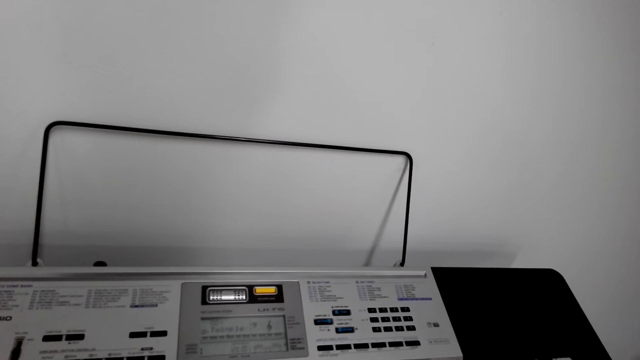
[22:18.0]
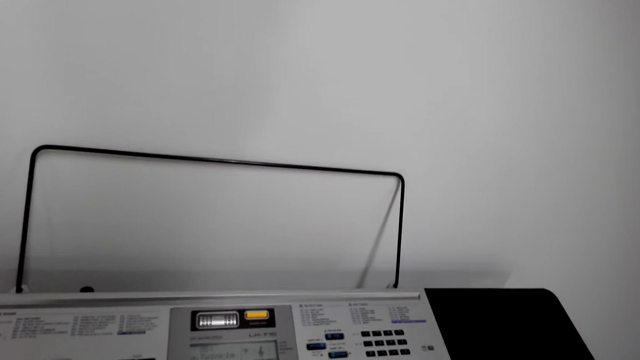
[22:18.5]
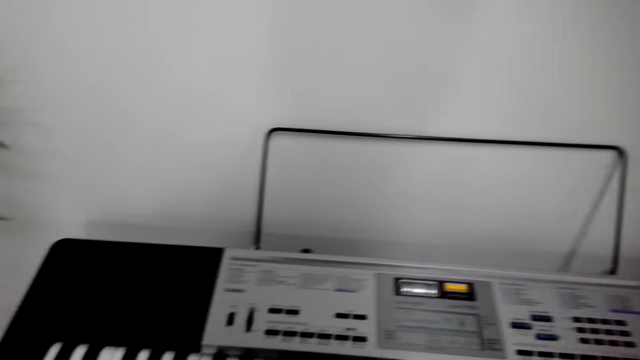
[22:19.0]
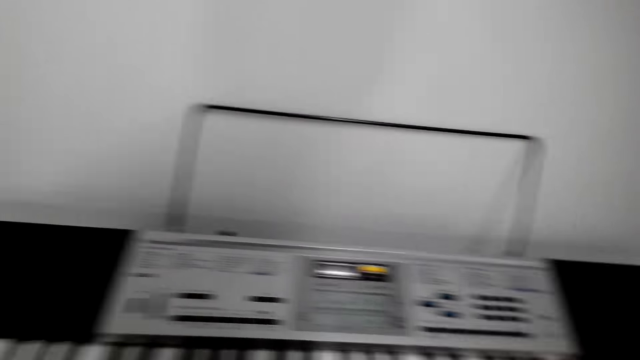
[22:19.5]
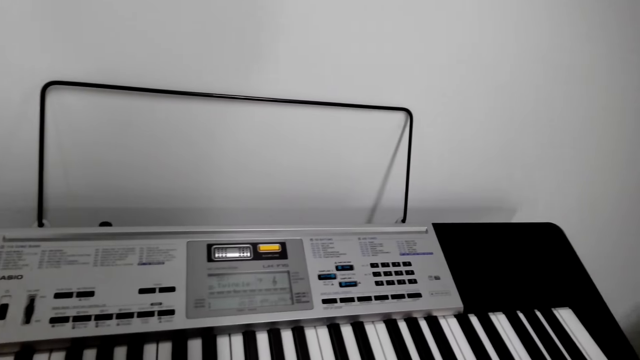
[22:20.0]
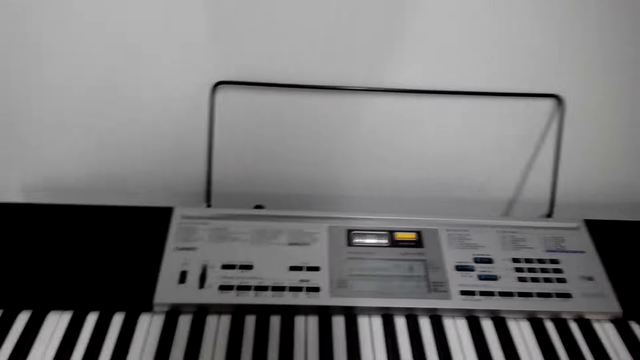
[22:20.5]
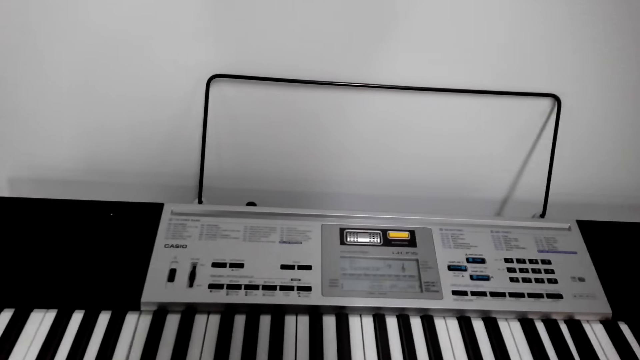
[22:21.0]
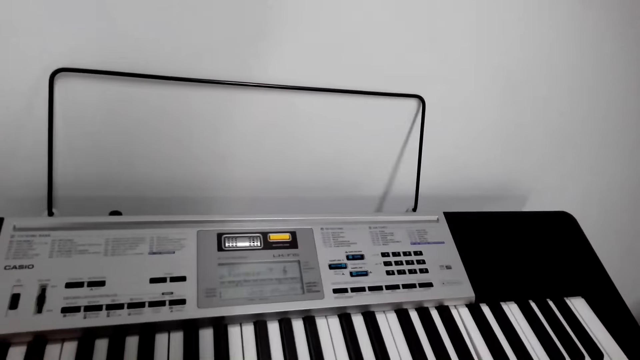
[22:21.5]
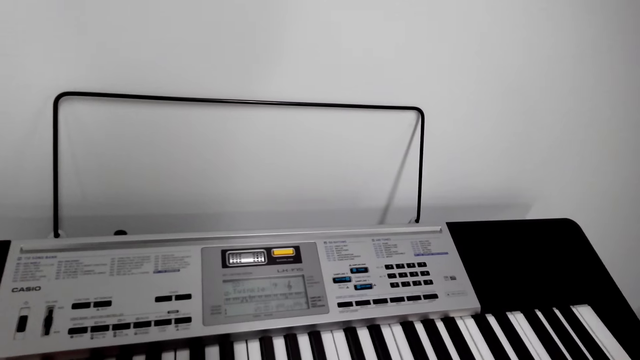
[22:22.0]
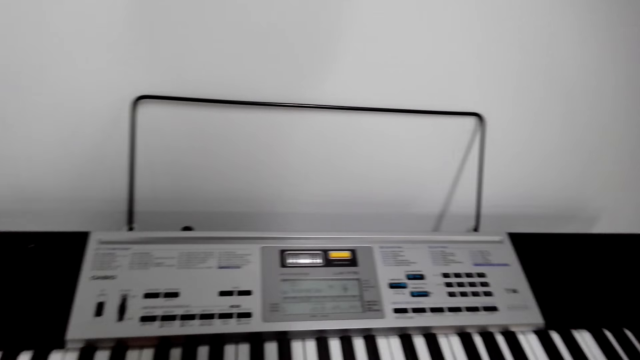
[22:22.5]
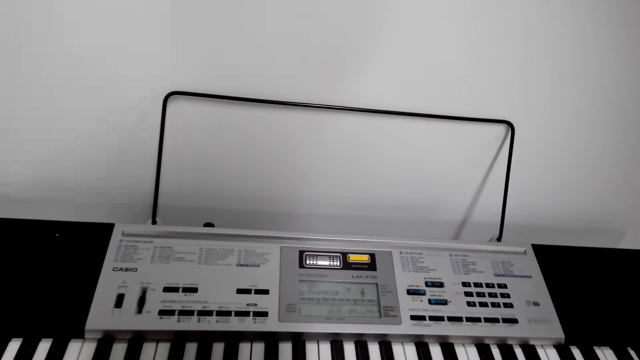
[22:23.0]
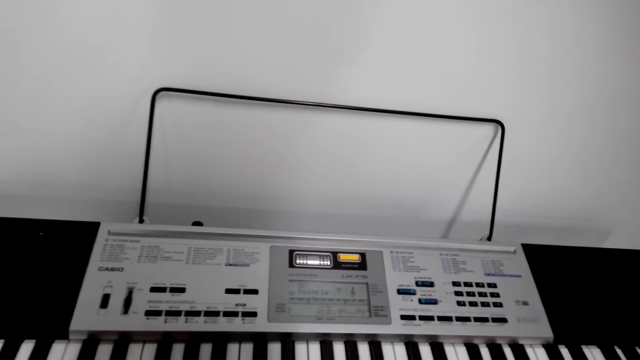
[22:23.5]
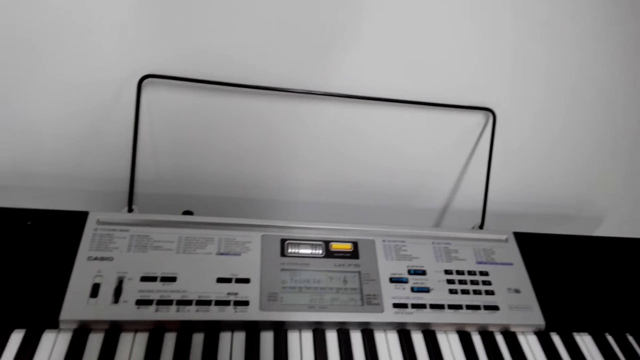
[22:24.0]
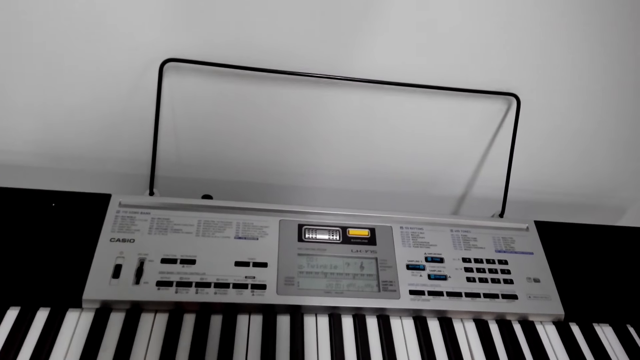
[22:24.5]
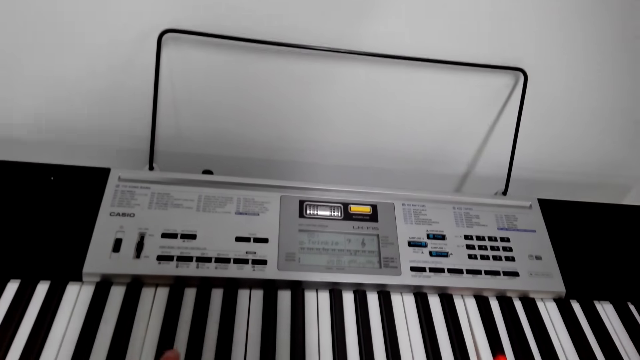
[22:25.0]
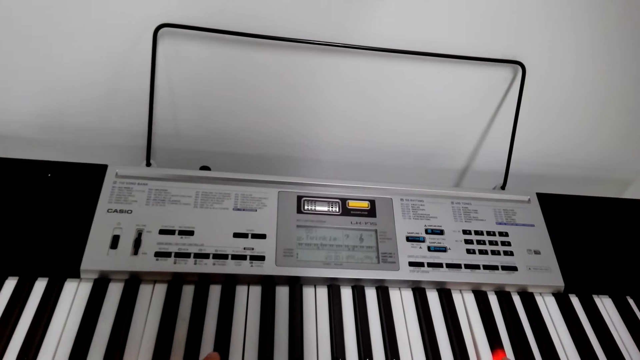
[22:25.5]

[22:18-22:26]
Another person talks.

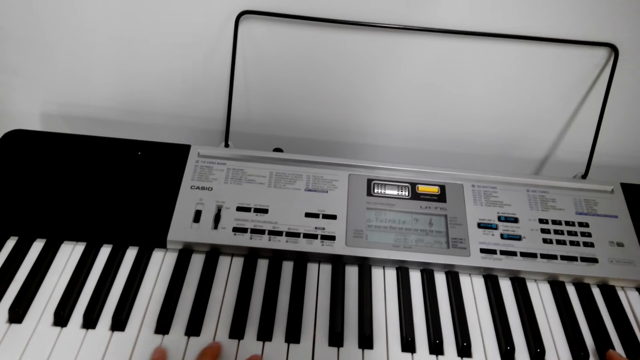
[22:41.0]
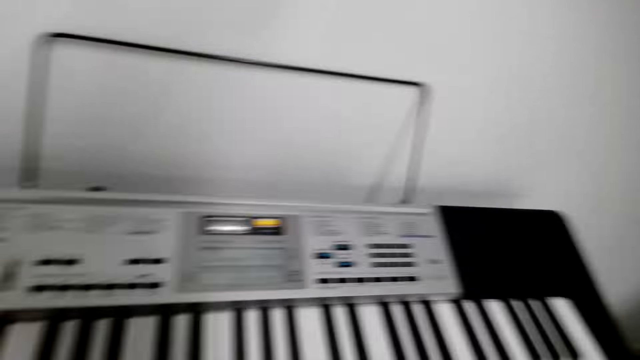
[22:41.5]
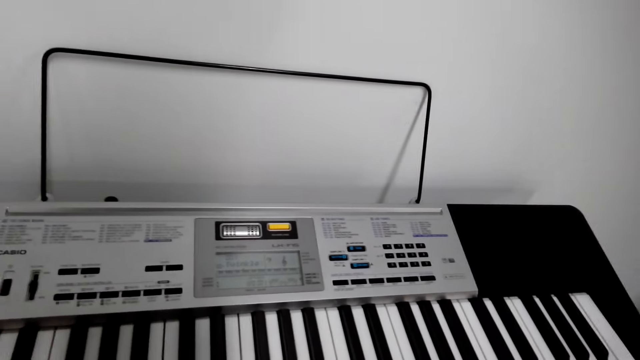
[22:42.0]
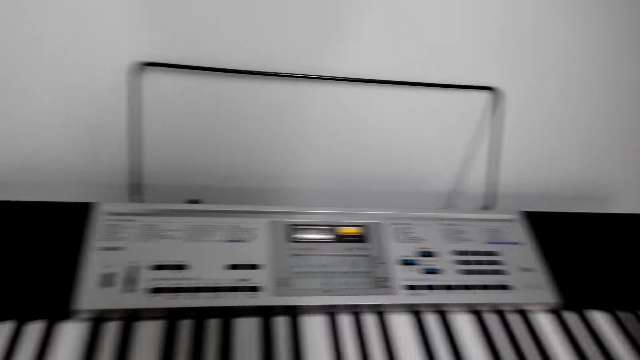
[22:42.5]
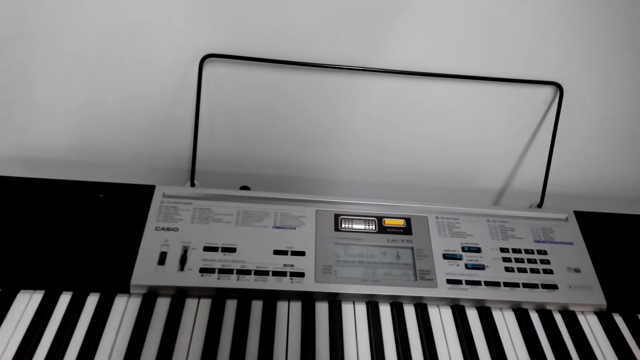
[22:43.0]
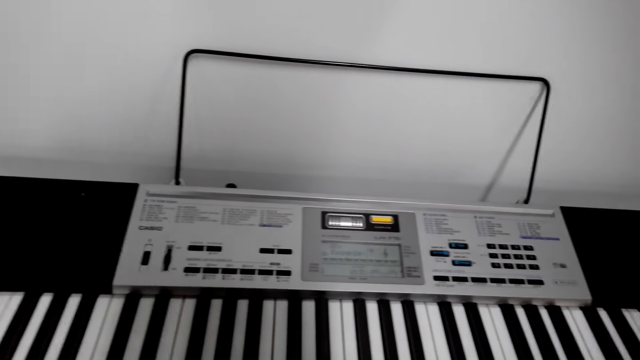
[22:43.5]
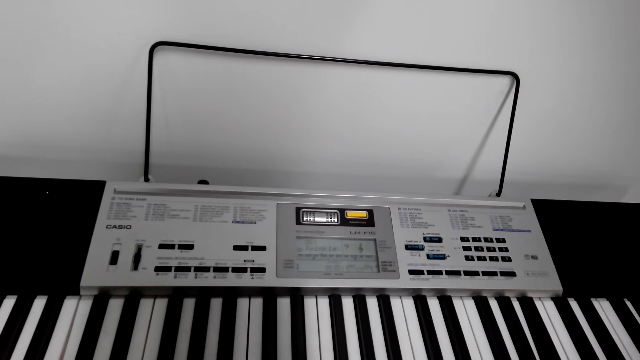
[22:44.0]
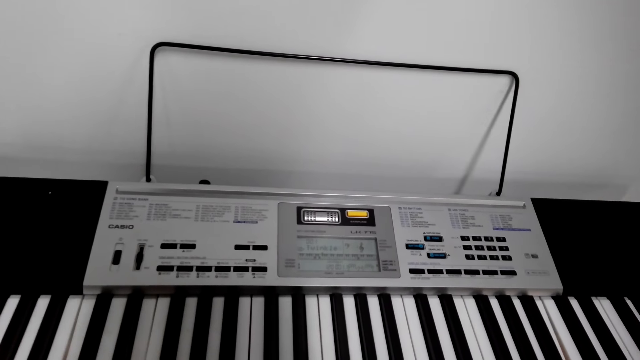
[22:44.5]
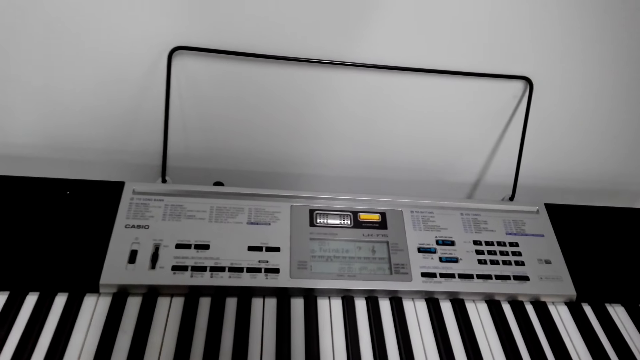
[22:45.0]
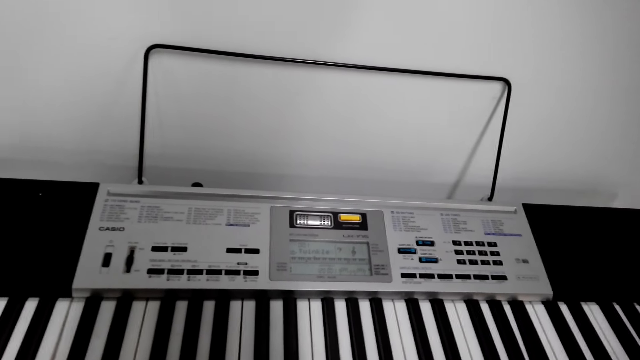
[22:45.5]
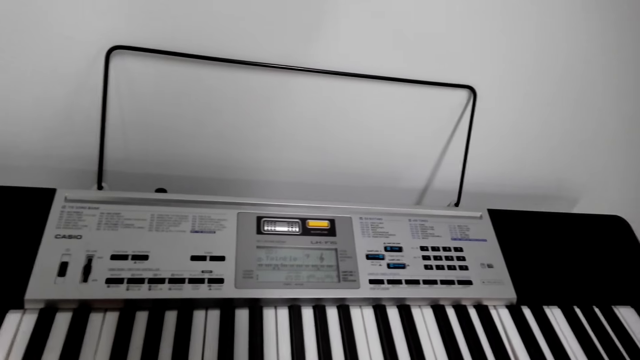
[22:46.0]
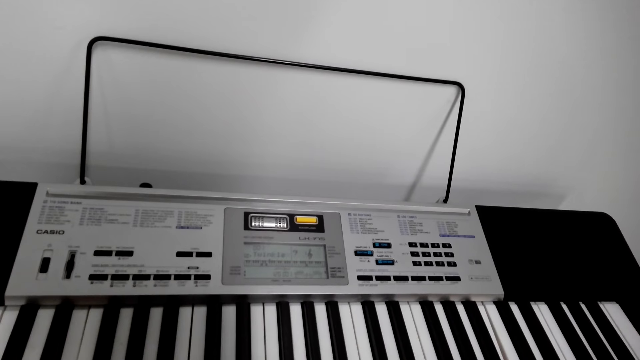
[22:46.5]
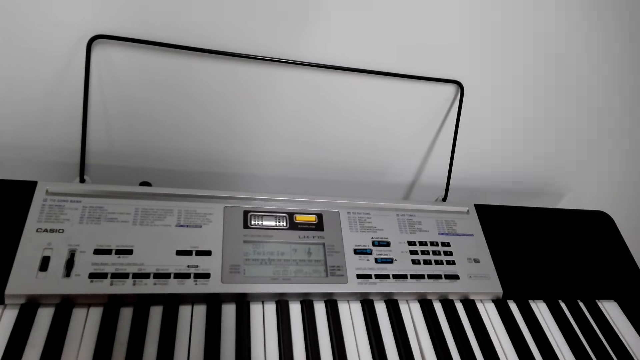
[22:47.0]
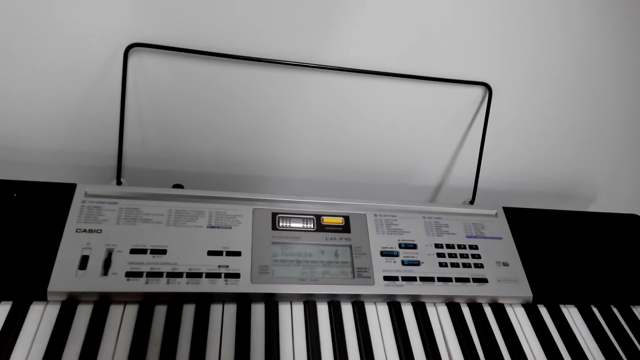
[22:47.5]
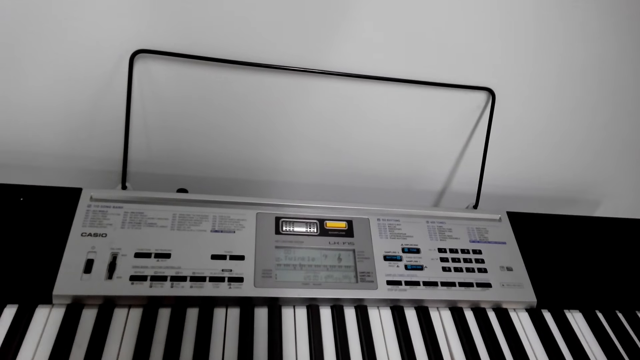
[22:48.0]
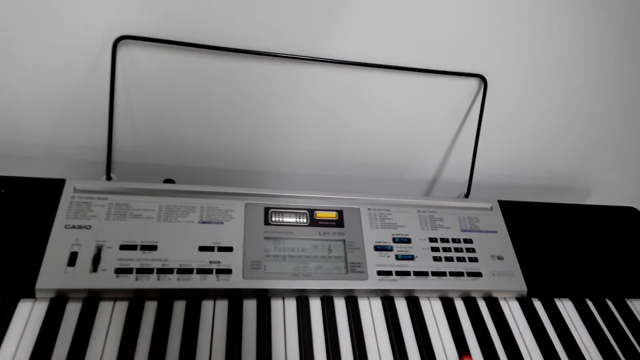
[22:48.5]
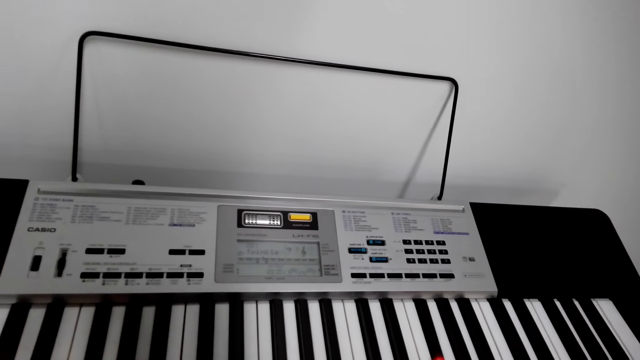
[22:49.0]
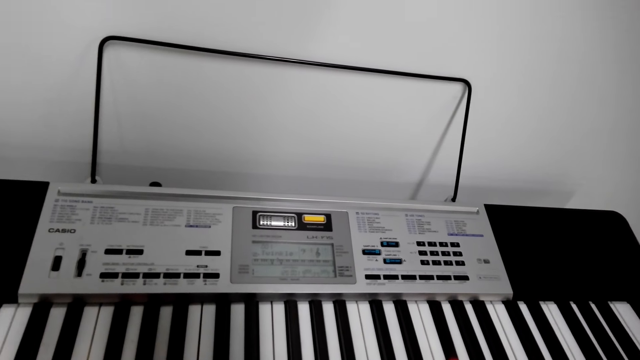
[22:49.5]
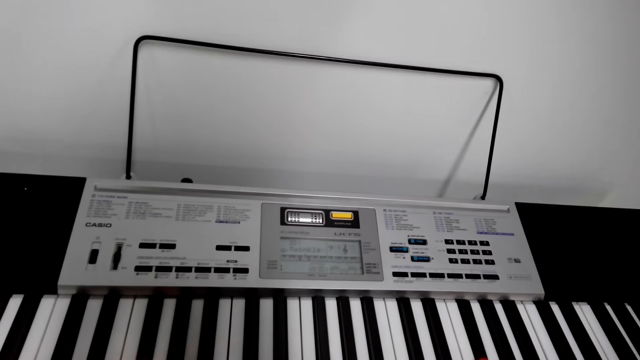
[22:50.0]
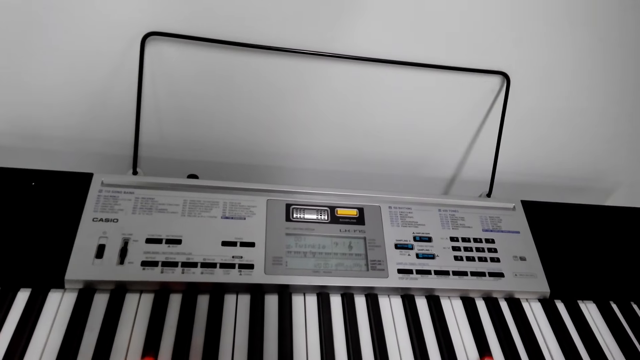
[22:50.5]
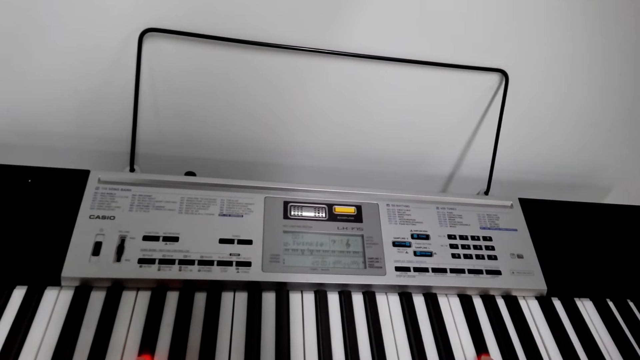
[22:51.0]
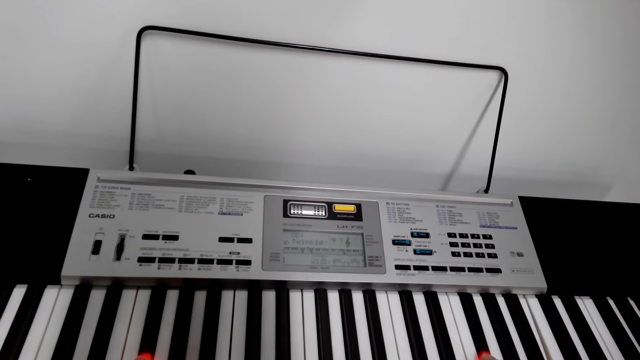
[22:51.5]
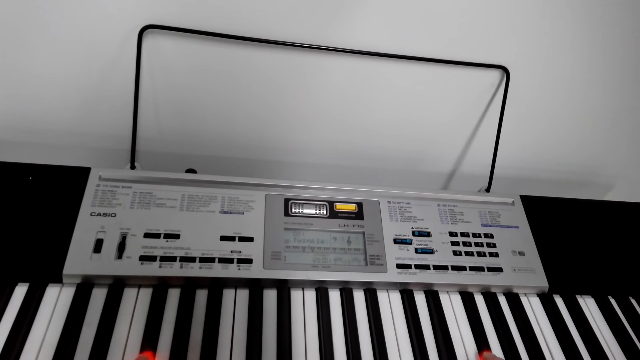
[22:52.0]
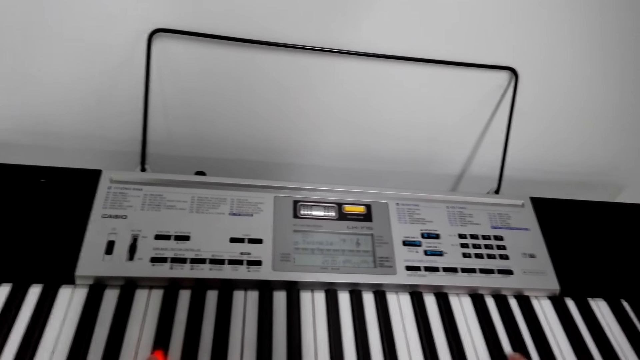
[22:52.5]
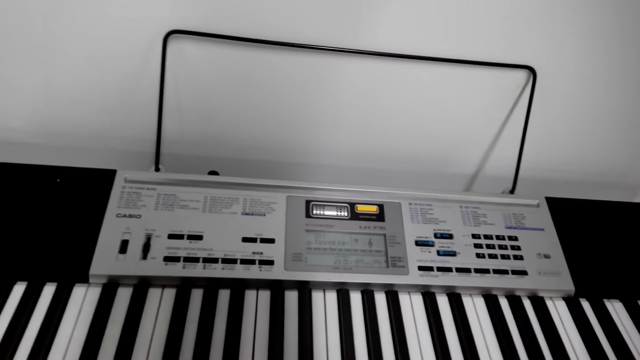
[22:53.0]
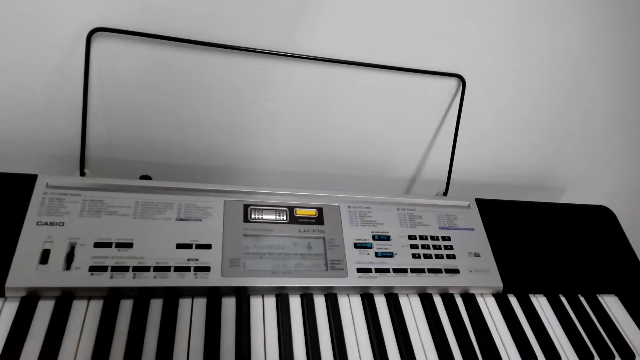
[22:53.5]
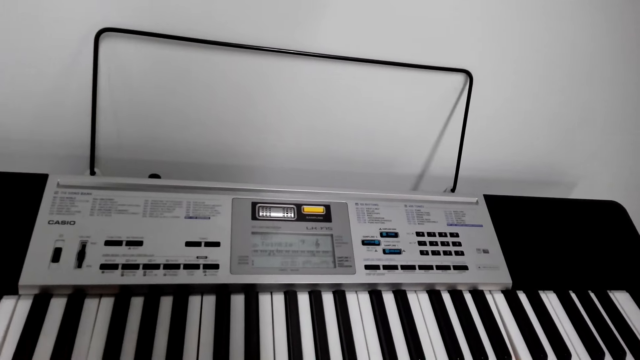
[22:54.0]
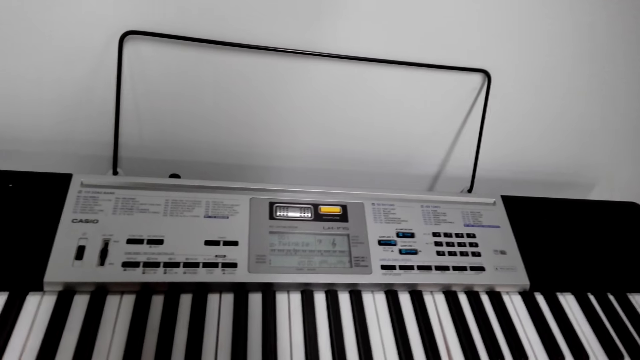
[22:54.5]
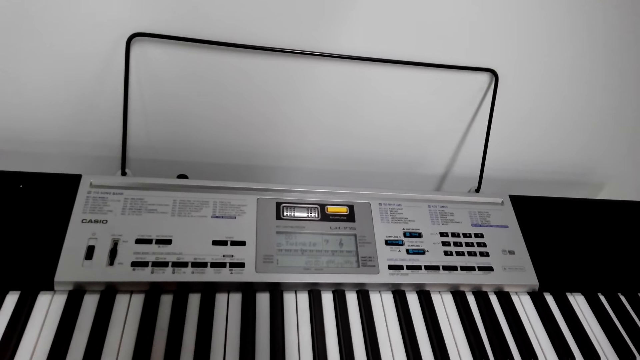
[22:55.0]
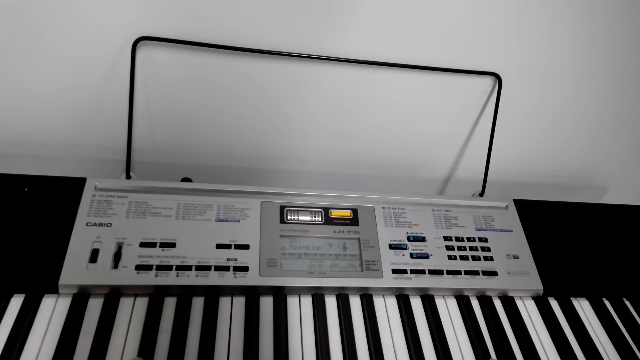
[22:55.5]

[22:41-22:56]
The camera wearer talks while playing the piano.
